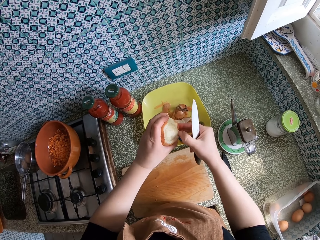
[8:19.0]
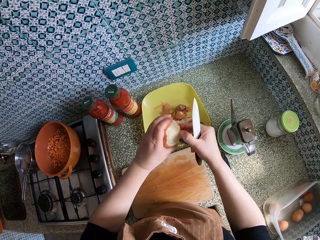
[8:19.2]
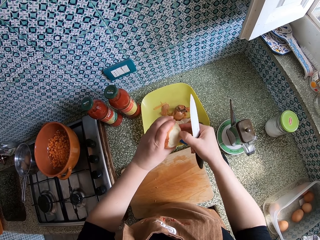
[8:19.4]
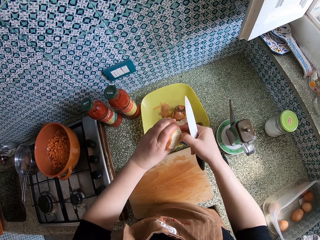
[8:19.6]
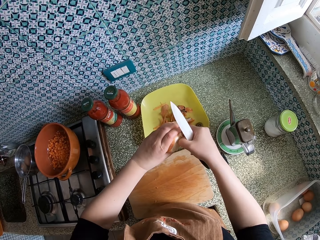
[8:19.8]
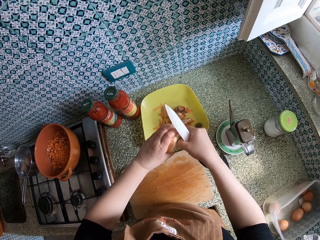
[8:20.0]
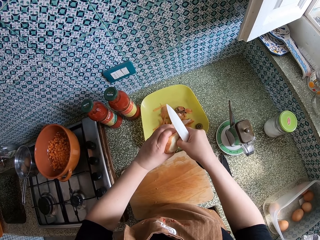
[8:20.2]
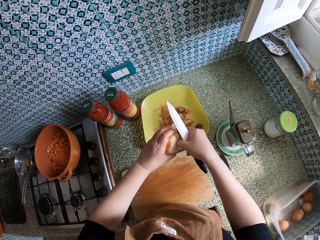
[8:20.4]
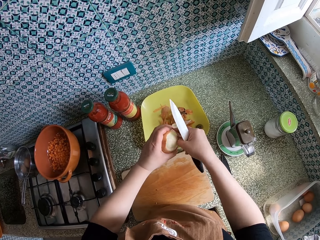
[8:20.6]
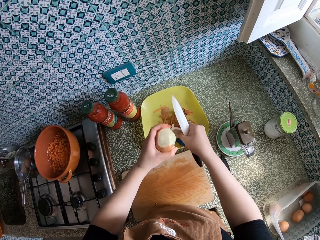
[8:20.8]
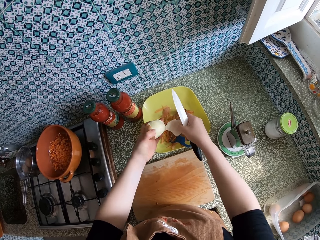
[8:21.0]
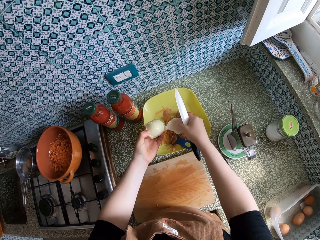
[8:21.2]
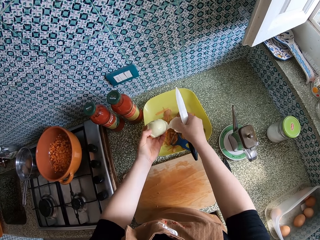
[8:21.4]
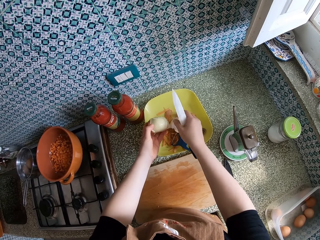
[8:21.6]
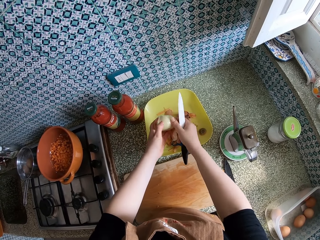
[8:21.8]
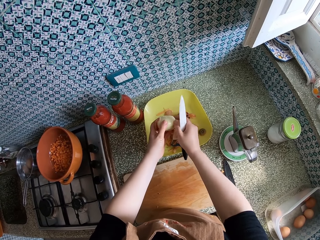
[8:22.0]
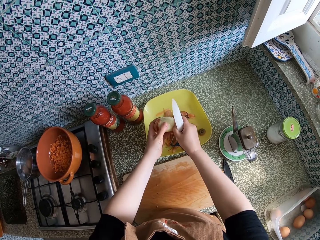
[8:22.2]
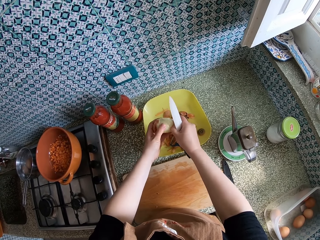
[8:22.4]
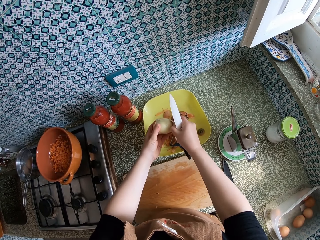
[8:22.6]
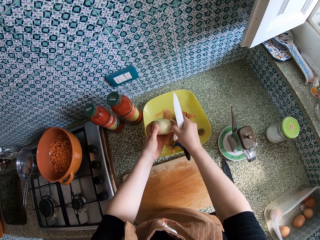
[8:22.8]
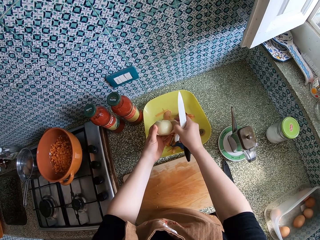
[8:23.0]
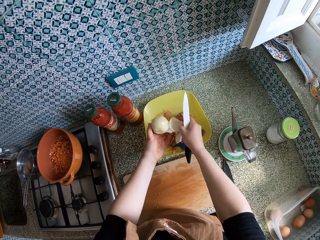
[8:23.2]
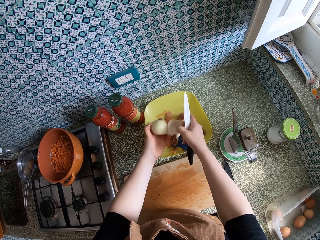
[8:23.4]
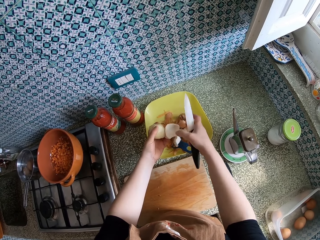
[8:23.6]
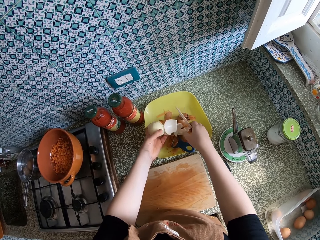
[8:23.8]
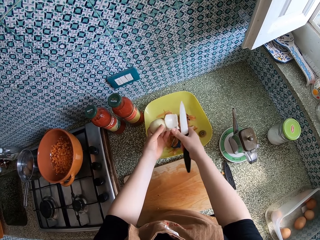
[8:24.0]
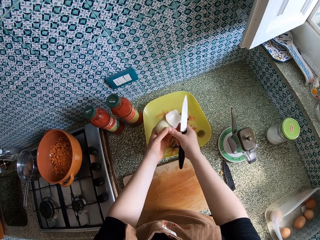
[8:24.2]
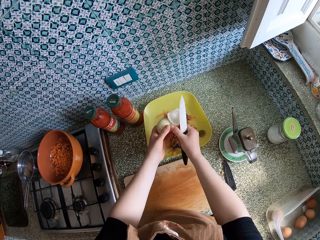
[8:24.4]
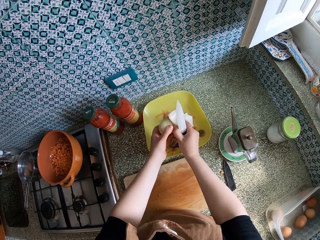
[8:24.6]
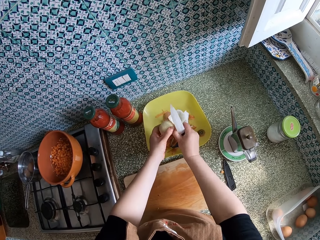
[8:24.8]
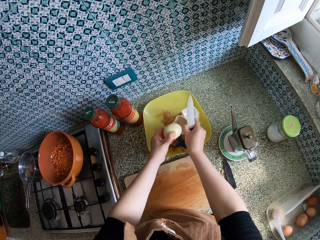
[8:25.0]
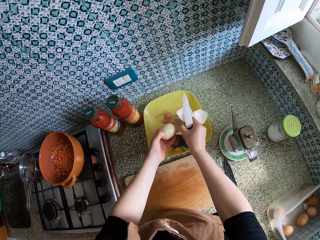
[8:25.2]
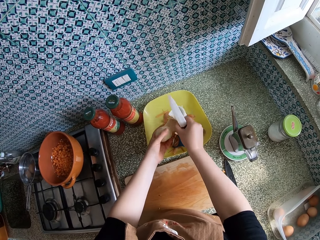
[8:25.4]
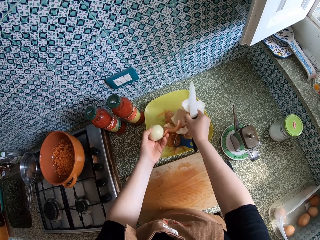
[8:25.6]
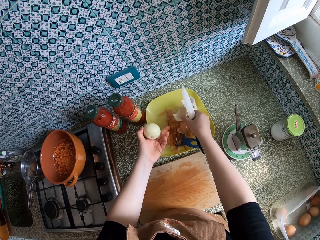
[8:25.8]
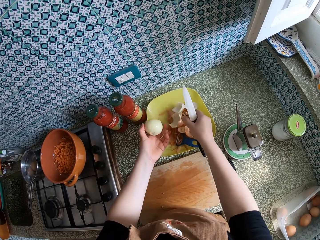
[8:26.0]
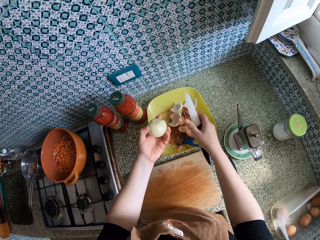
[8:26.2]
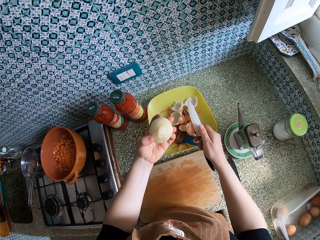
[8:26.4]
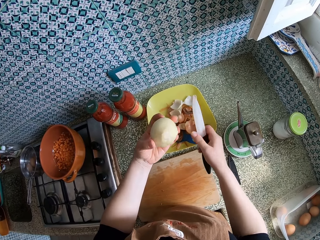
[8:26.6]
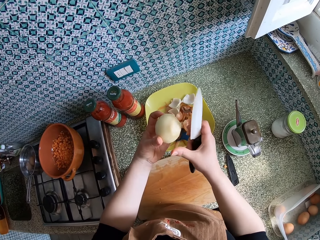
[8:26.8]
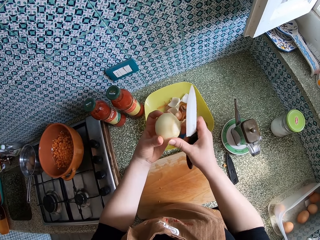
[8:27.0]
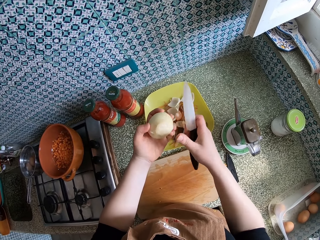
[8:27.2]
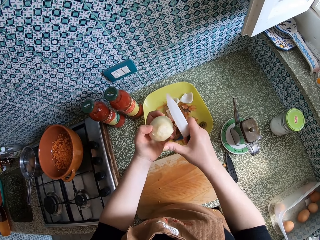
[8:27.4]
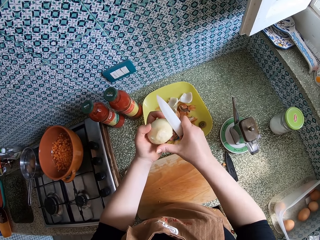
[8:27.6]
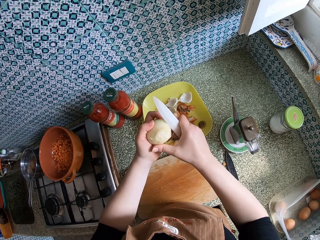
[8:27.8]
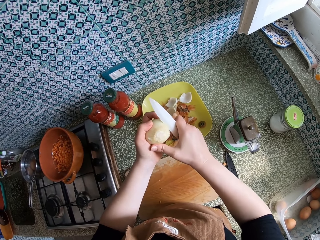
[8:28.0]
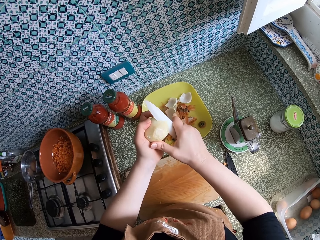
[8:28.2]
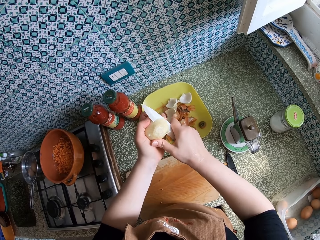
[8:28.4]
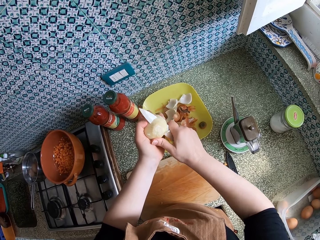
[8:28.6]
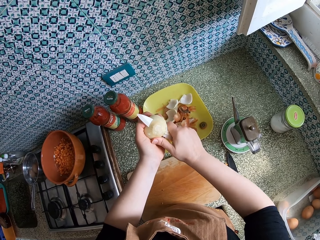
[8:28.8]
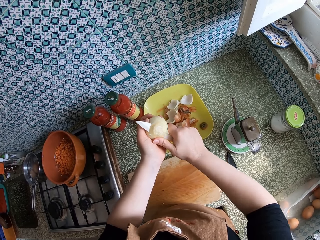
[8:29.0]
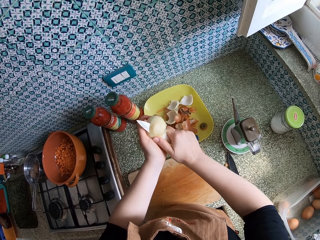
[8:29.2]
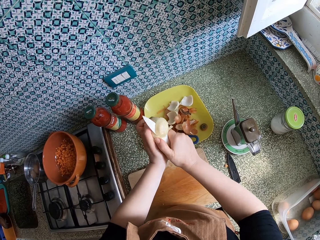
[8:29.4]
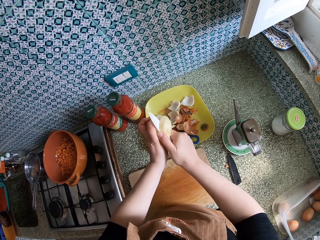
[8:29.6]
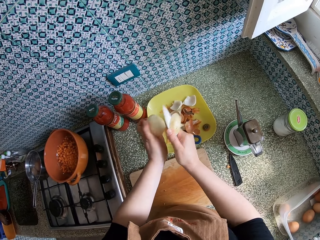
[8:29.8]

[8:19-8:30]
The camera wearer drops the peel on the bowl. They peel something. They cut the onions with the knife.

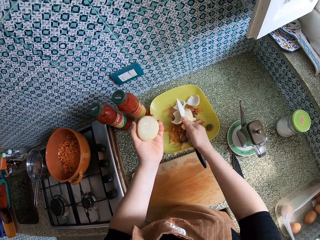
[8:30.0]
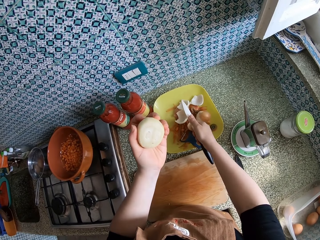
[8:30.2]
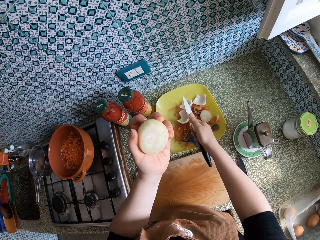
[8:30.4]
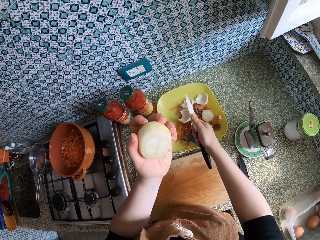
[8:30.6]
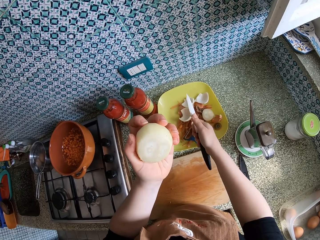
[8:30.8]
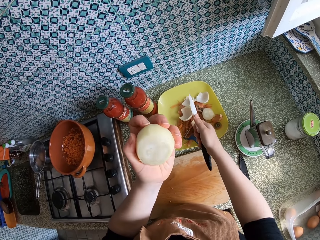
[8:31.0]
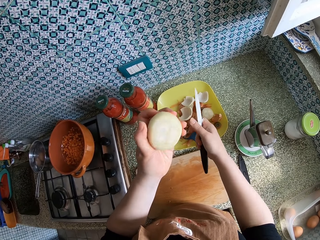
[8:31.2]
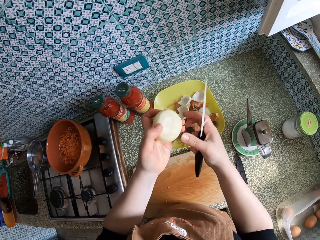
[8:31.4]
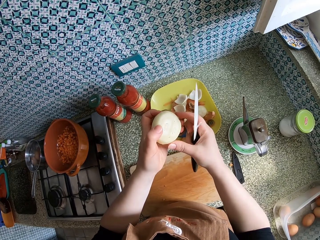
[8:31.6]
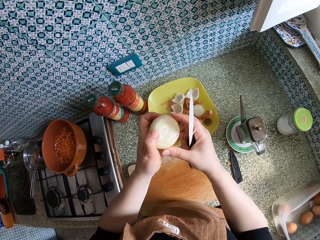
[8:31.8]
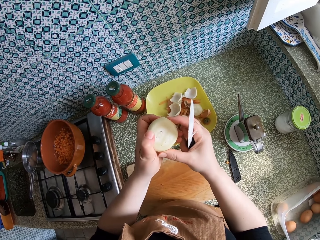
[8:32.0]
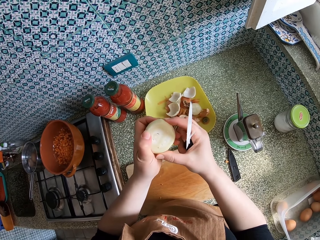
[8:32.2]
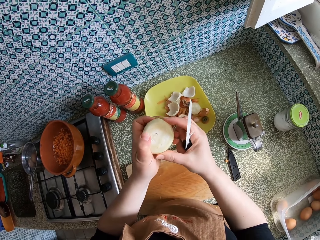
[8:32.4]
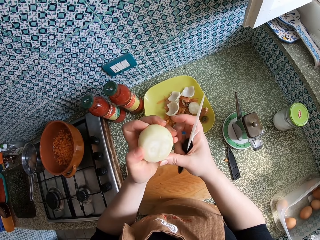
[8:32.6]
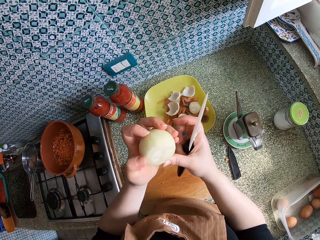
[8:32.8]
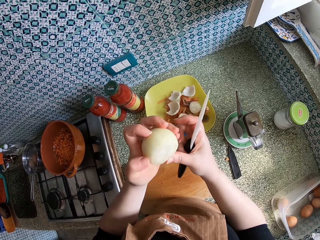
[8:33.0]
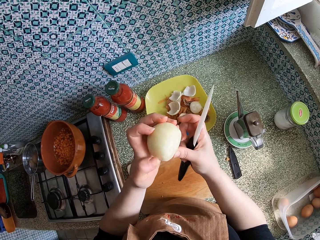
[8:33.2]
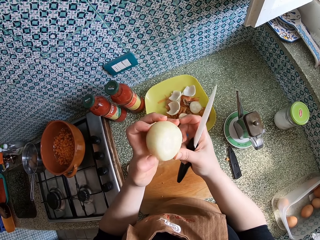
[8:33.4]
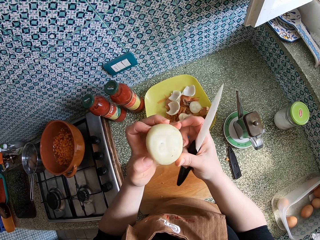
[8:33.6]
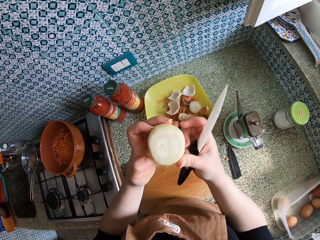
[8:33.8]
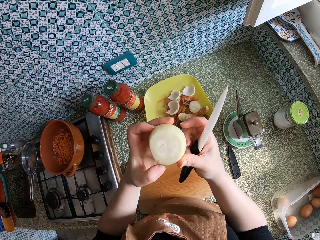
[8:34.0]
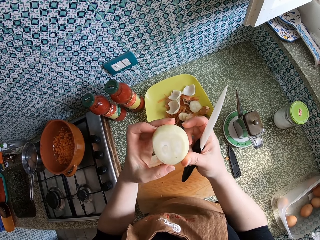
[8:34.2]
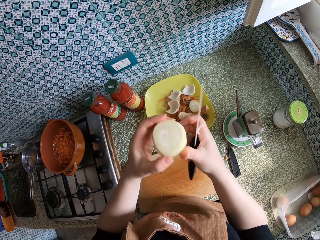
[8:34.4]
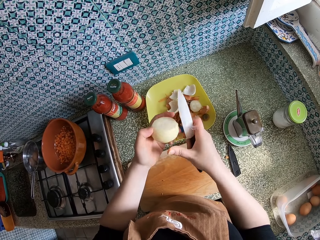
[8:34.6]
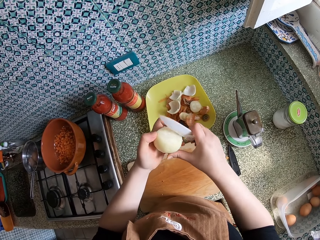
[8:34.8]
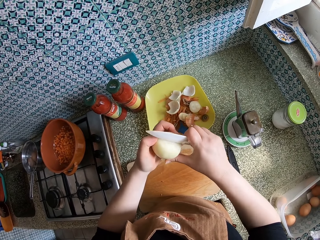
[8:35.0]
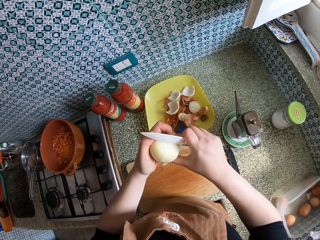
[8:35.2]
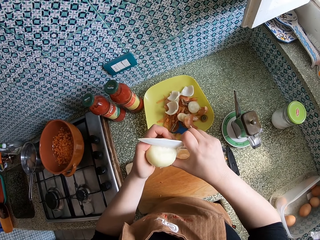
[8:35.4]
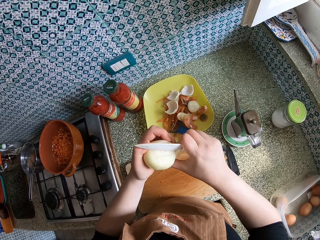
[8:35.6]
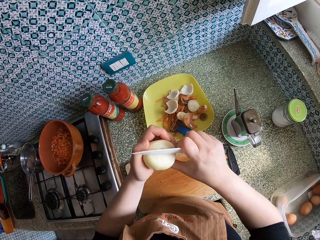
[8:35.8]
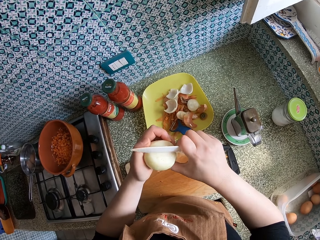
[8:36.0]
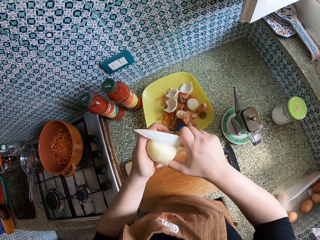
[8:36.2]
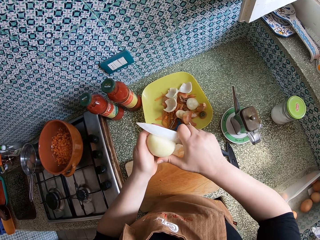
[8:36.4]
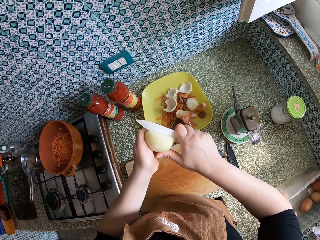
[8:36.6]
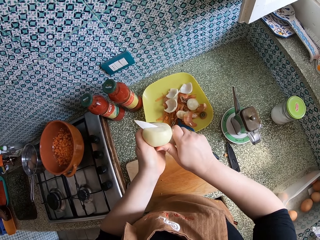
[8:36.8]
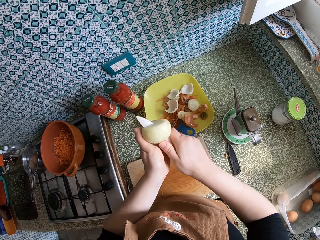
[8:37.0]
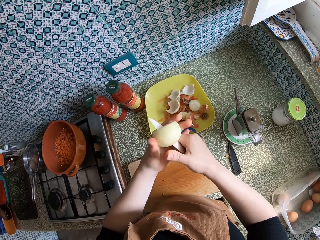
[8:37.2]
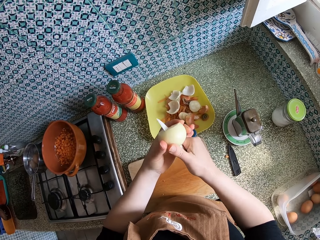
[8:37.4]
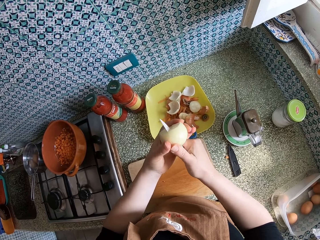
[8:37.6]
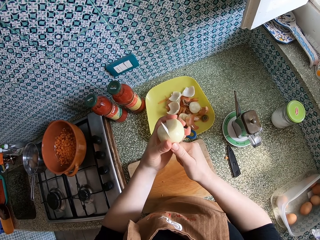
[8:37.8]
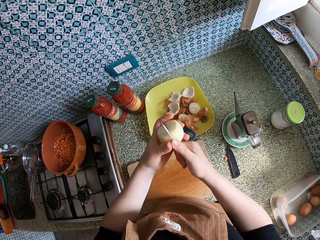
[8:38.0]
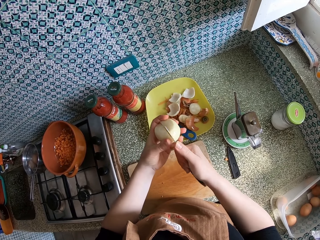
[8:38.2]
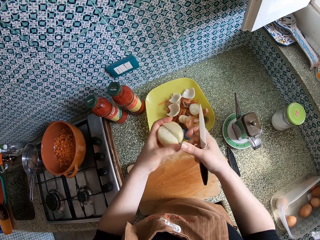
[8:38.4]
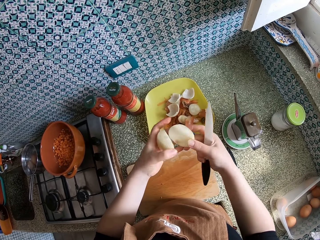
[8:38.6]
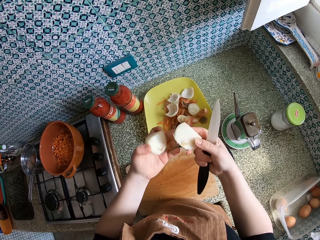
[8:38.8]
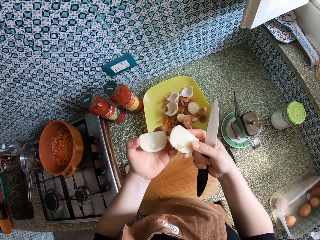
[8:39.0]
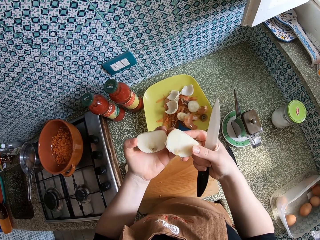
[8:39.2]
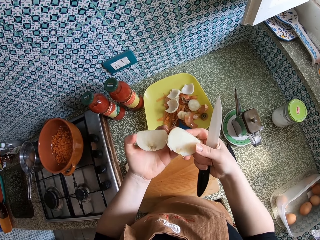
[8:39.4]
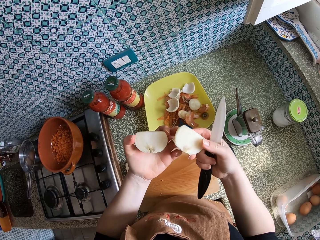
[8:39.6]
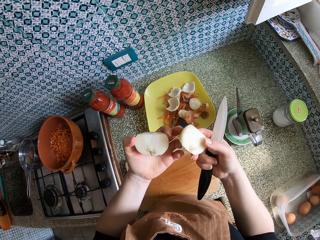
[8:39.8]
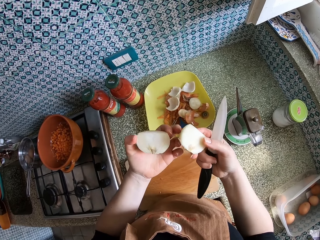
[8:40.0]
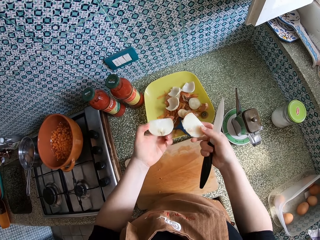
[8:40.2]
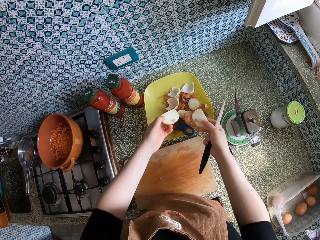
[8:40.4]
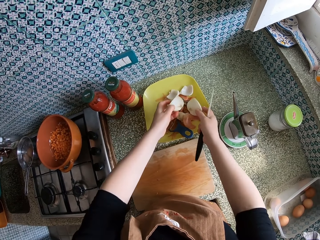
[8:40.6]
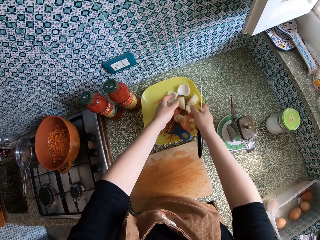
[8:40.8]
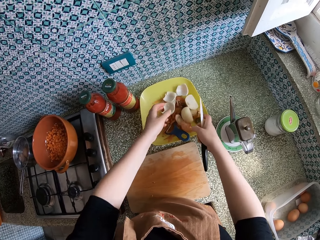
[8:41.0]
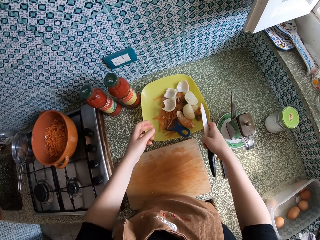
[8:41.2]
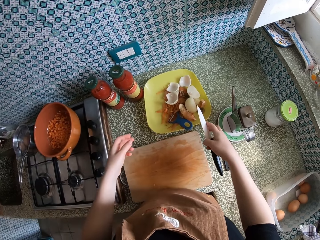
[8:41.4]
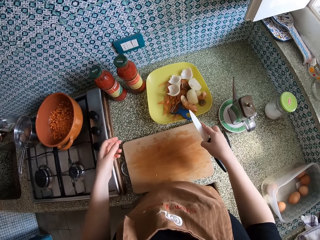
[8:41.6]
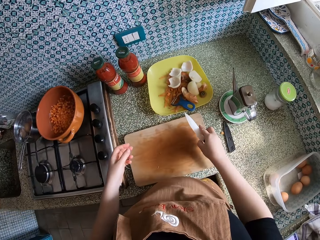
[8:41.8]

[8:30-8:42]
The camera wearer drops the peel on the bowl. They look at something and squeeze something. They chop something. They look at something. They drop the onions on the plate. They throw something on the bowl. They look around.
